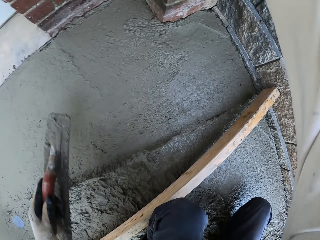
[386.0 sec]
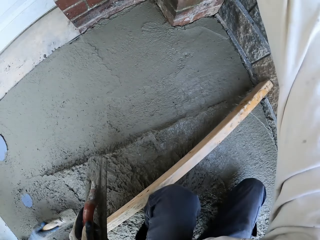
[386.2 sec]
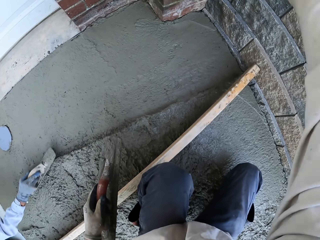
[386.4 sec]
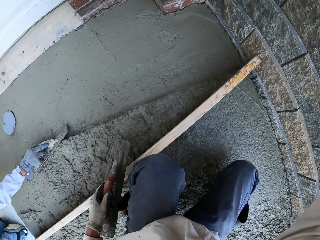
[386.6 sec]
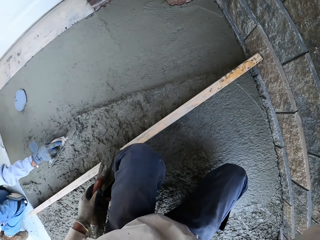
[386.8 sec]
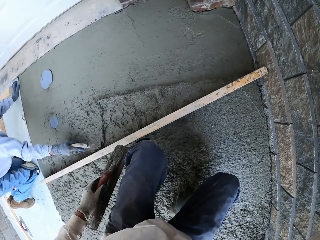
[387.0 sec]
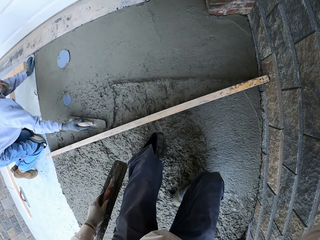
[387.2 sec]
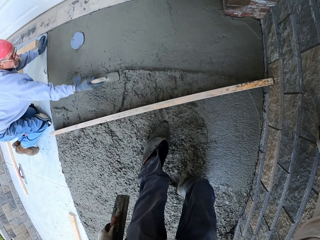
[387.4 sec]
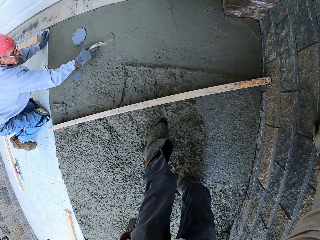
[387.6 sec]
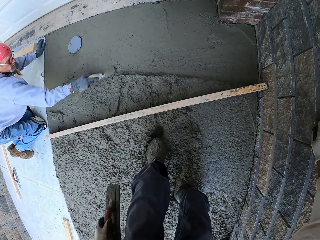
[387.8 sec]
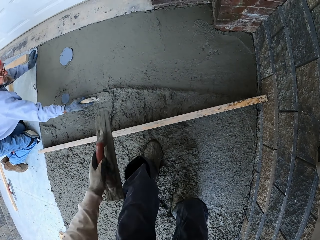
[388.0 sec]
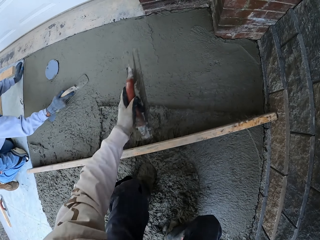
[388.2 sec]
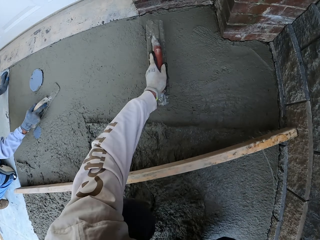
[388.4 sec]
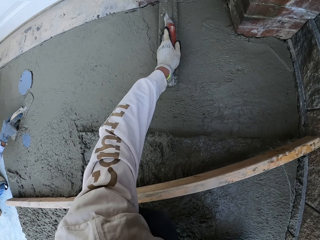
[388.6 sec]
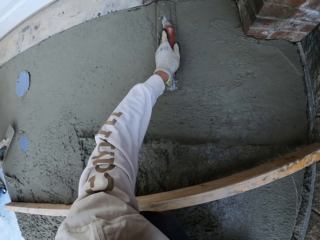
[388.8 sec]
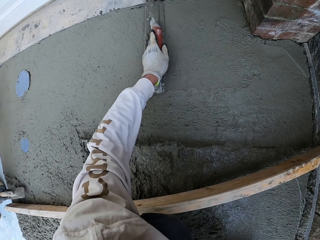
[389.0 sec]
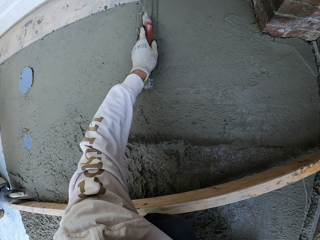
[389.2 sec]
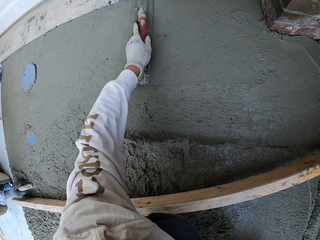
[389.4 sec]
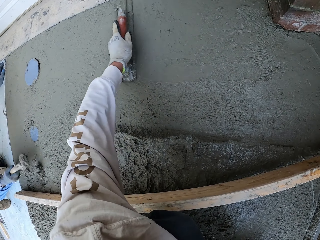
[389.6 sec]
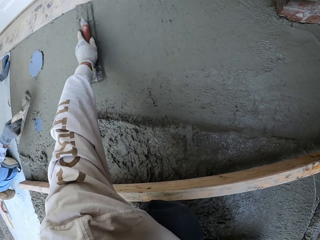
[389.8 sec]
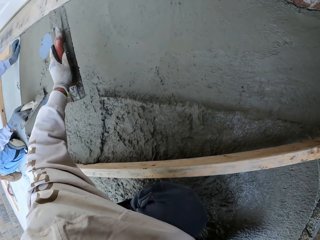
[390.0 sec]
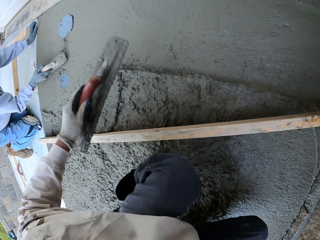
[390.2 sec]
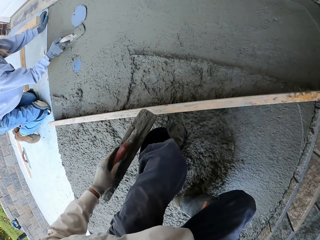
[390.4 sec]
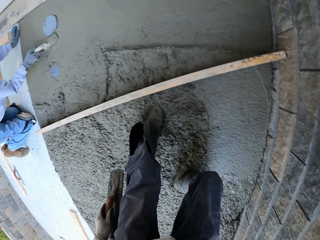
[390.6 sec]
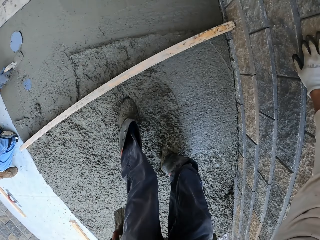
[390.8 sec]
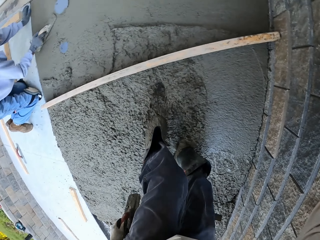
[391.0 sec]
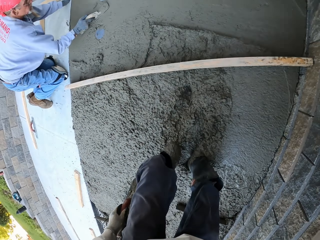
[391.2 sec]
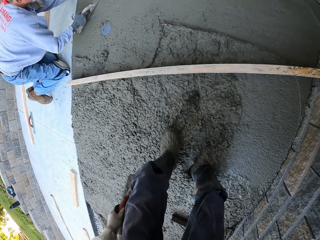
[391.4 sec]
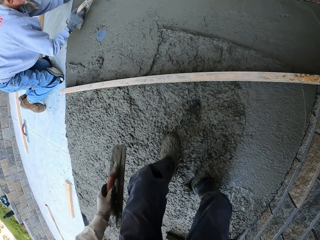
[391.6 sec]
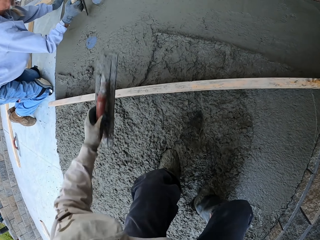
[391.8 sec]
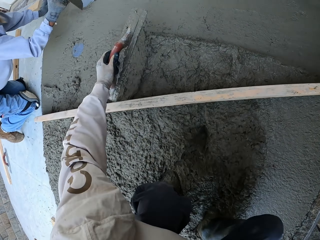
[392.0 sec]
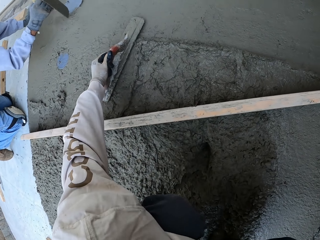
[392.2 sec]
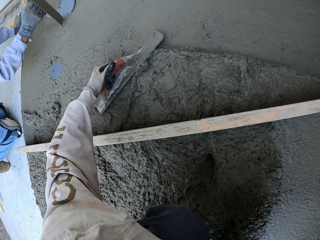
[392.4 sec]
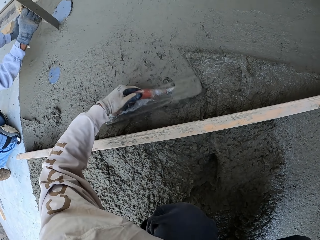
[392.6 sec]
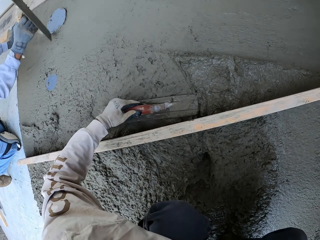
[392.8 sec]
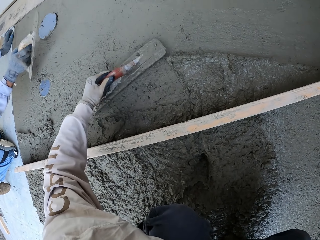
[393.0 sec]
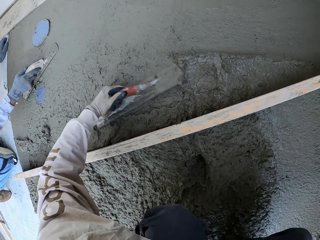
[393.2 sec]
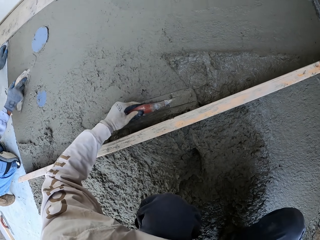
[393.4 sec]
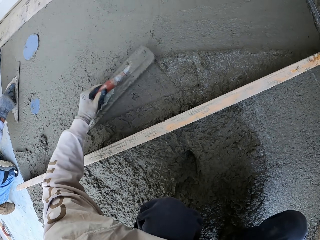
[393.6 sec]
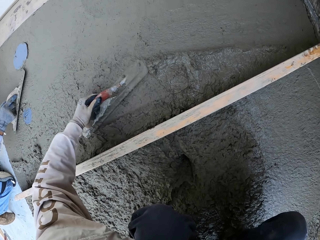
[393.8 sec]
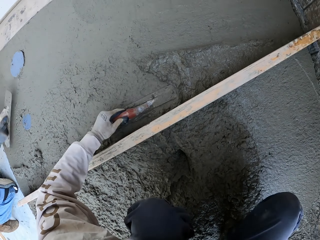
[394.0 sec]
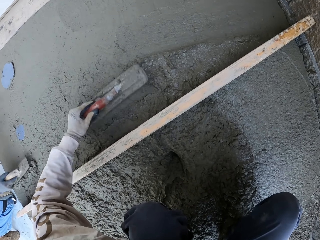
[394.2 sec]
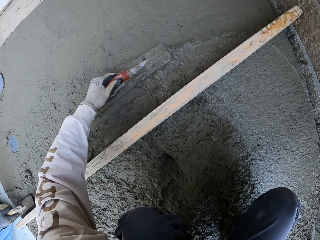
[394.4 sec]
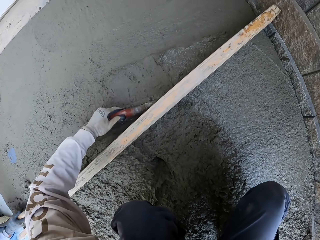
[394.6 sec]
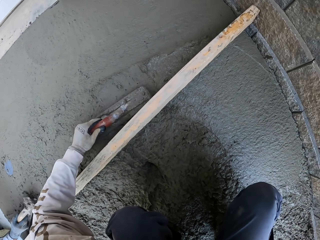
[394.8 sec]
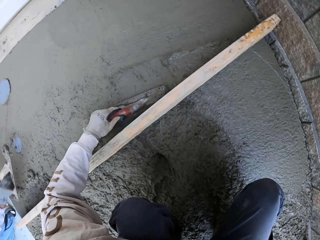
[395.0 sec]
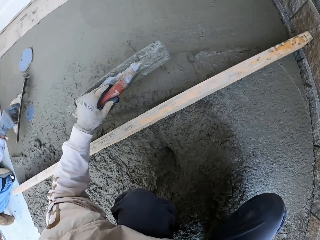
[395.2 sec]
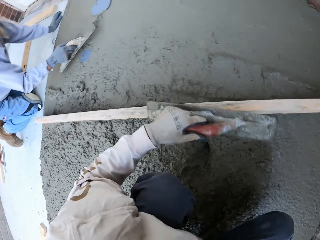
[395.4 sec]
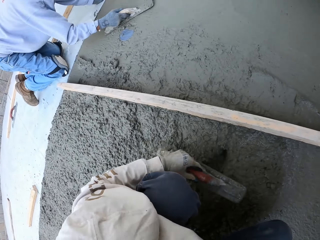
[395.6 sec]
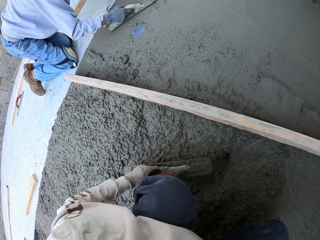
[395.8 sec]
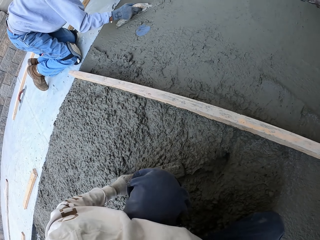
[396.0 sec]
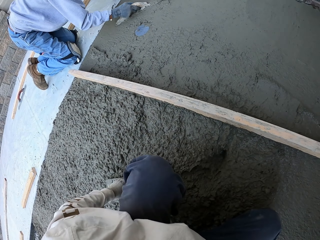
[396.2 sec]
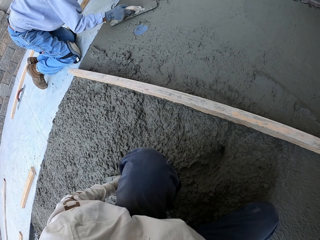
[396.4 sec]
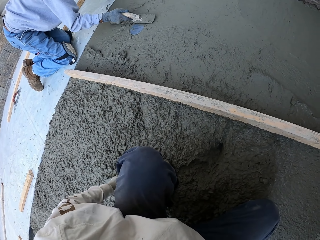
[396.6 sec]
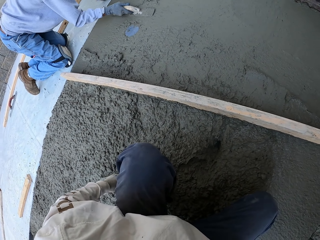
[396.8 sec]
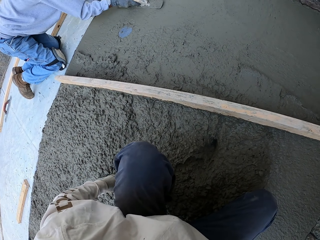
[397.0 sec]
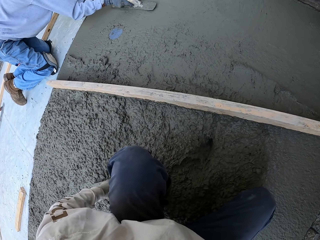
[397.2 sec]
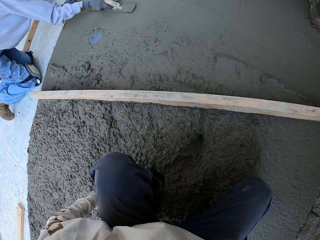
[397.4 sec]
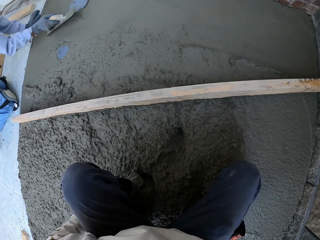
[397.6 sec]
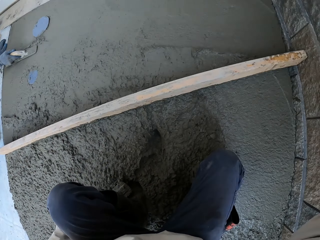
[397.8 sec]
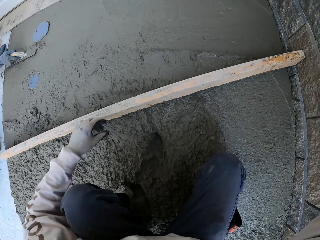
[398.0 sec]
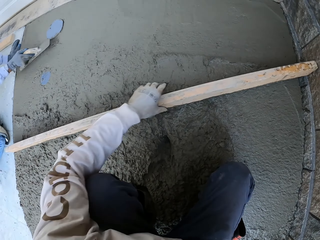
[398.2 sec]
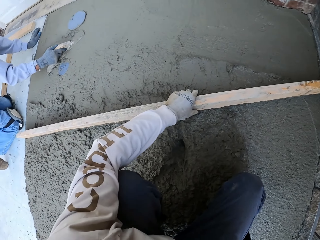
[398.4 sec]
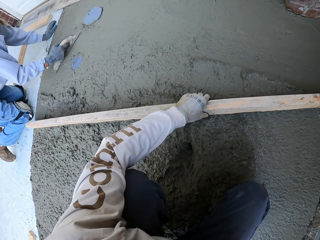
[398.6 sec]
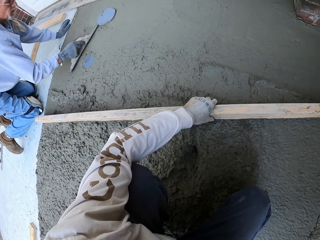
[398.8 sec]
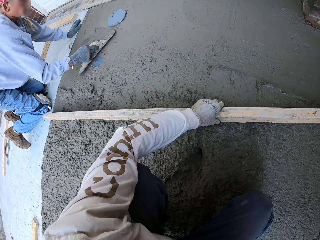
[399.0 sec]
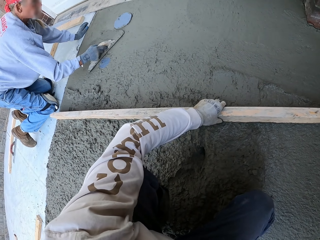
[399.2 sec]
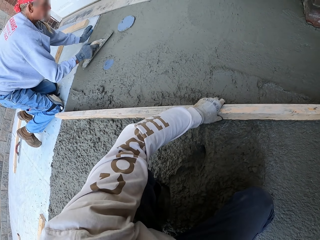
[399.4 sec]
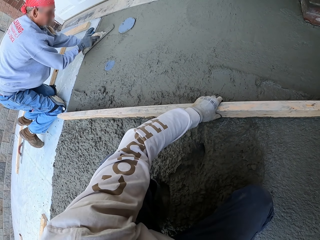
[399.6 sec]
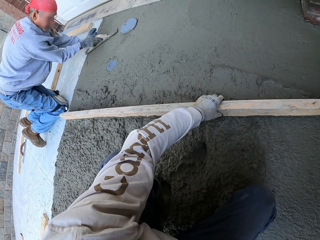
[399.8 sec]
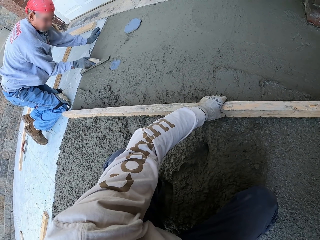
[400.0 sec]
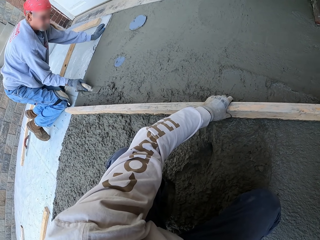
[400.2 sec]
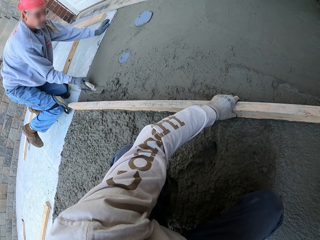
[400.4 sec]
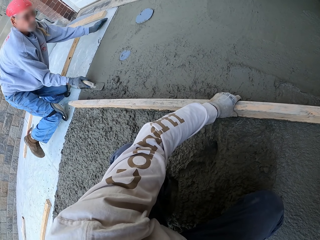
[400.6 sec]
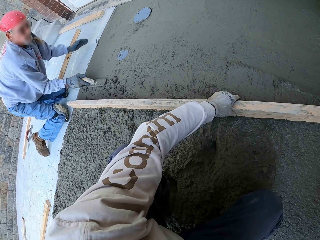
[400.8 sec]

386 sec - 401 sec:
The camera wearer stands up. They flatten the floor. They flatten the floor again. A man scoops concrete with the midget trowel. The camera wearer flattens the floor. The man puts the concrete on the floor. The camera wearer stands up. The man flattens the floor. The camera wearer moves backwards. They bend down. The man flattens the floor. The camera wearer levels the concrete with the trowel. The man flattens the floor. The camera wearer puts the midget trowel down. The man flattens the floor. The camera wearer picks up the wood and holds the wood.

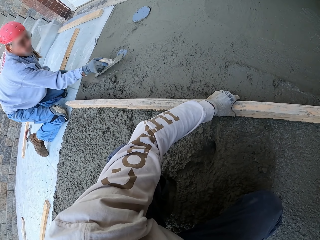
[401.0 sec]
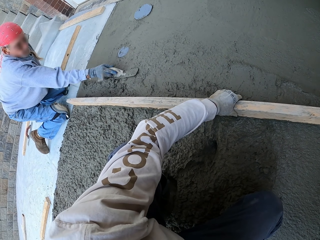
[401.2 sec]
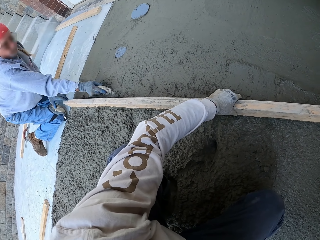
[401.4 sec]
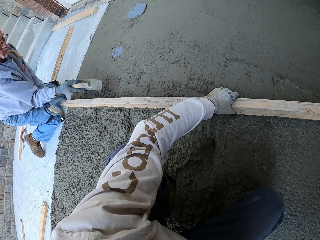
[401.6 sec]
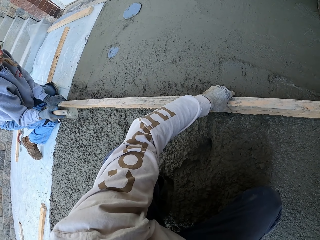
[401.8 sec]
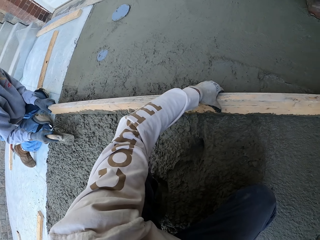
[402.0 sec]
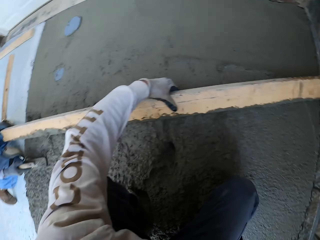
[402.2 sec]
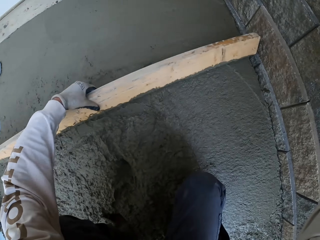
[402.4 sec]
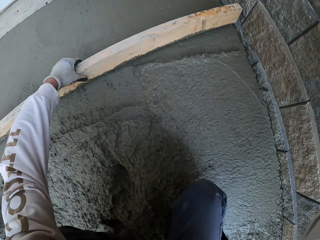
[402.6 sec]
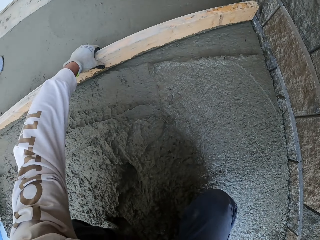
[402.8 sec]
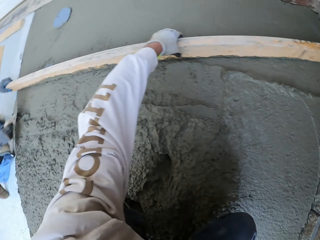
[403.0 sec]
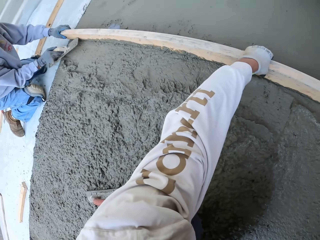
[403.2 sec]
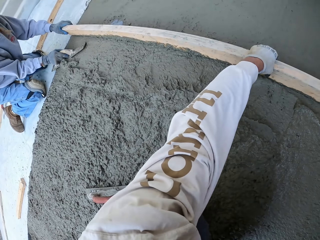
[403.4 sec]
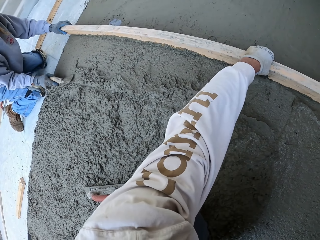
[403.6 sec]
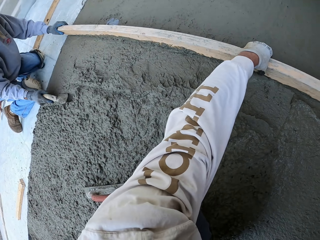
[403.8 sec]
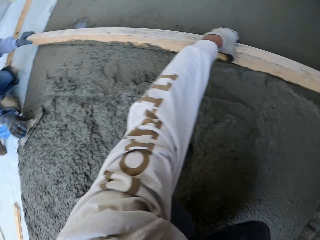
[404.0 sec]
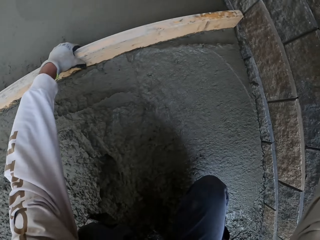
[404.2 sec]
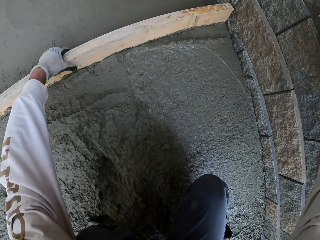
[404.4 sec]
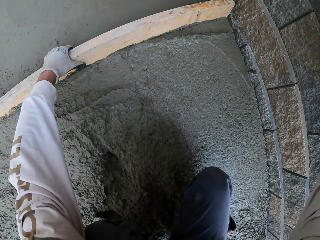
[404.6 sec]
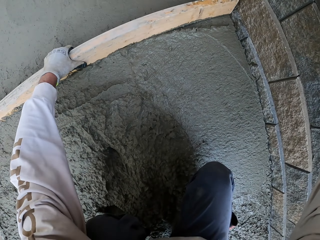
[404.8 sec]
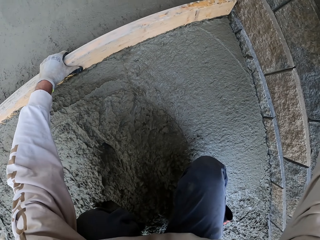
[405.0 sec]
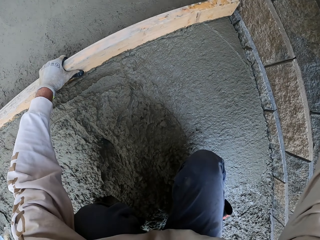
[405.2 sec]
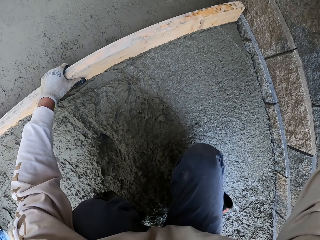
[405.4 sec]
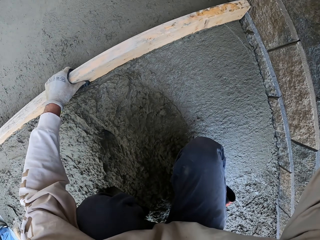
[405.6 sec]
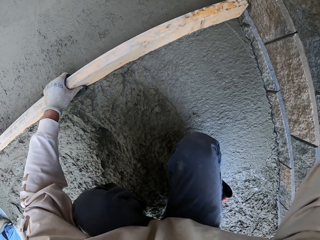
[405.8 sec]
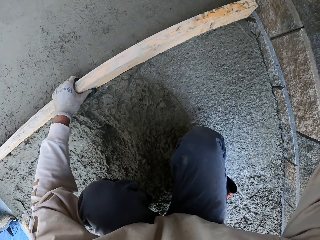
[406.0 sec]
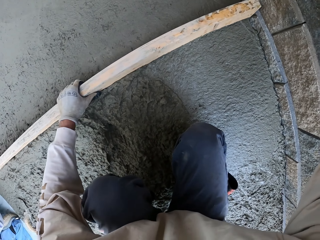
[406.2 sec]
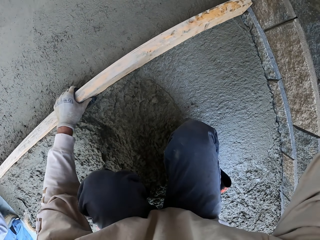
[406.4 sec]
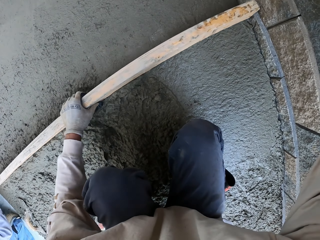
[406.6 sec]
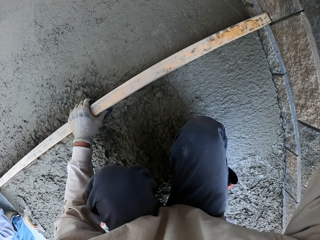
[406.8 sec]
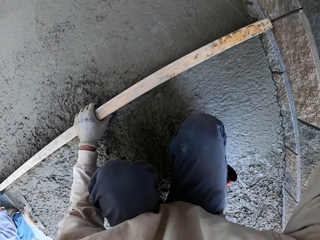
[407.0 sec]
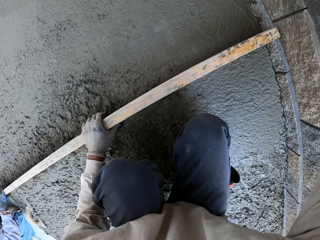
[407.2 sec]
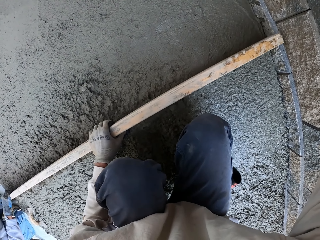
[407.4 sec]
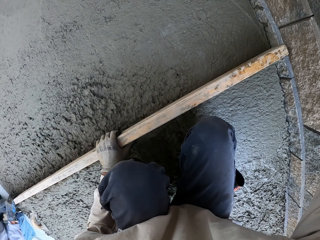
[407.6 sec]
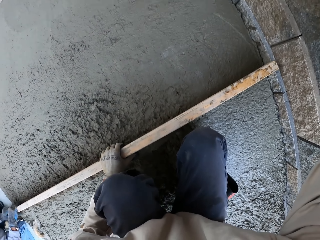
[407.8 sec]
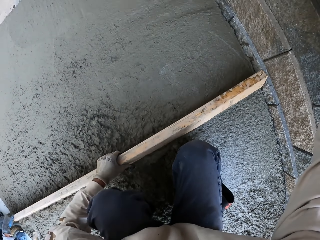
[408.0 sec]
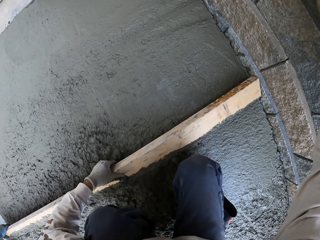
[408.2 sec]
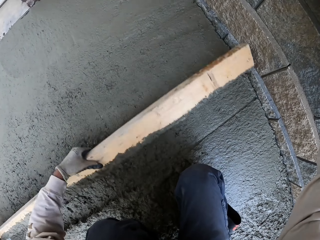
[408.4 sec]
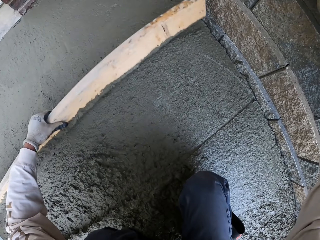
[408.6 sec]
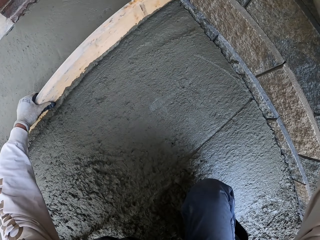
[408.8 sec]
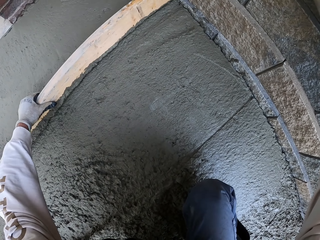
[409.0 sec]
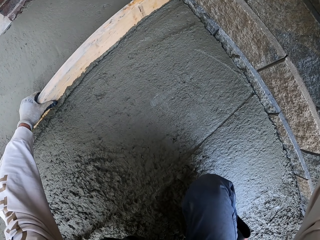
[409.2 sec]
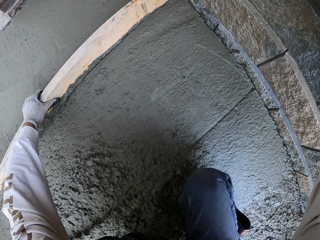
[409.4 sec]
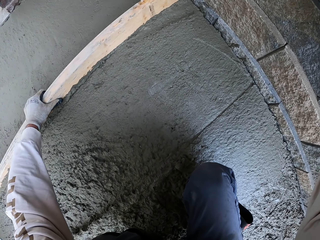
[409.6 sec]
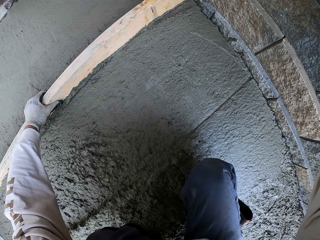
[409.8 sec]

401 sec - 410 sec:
The camera wearer picks up the wood. A man picks up the wood. The camera wearer levels the concrete with the wood.
